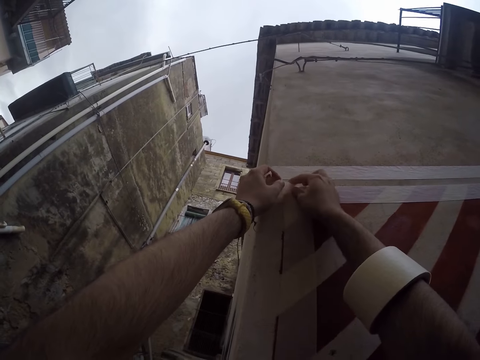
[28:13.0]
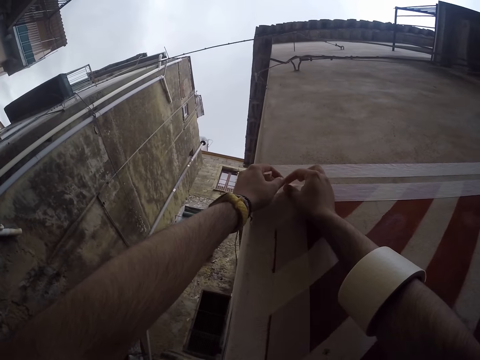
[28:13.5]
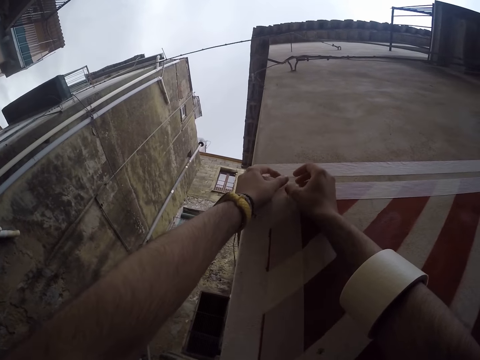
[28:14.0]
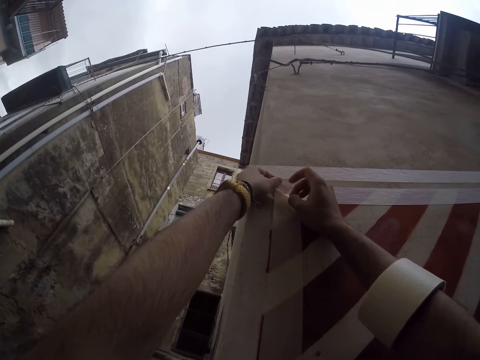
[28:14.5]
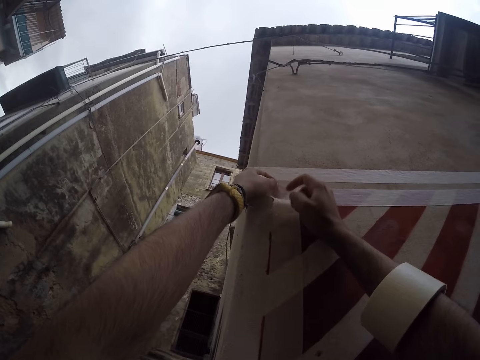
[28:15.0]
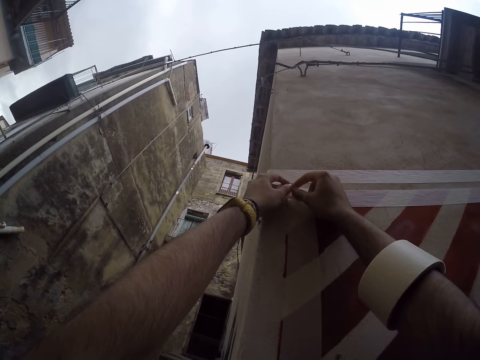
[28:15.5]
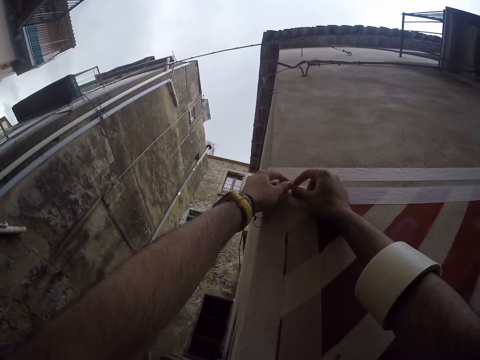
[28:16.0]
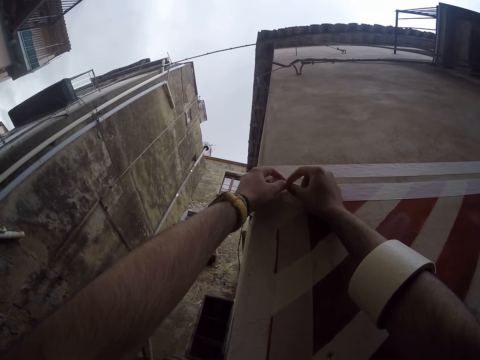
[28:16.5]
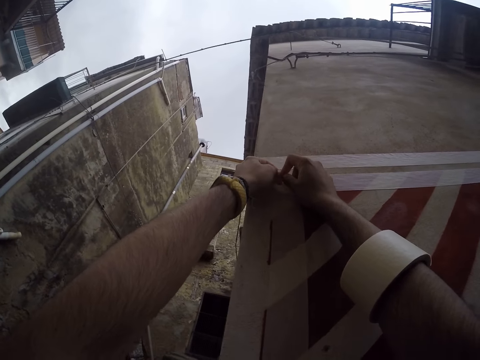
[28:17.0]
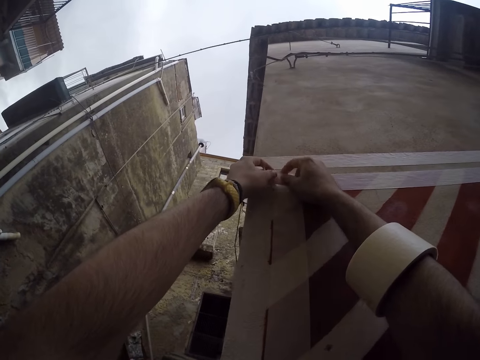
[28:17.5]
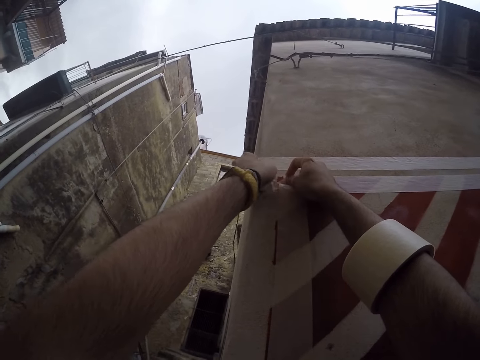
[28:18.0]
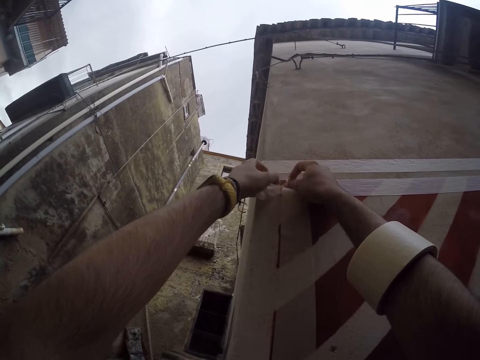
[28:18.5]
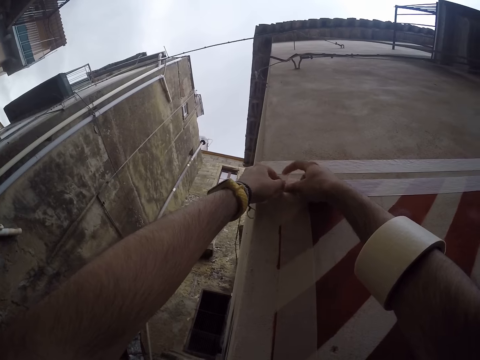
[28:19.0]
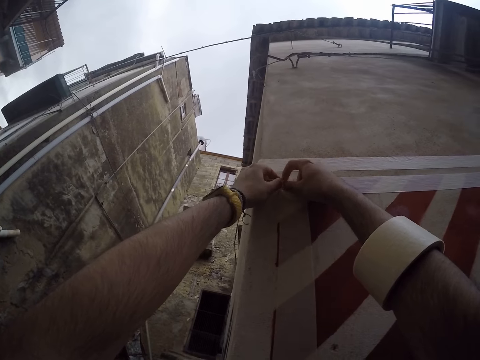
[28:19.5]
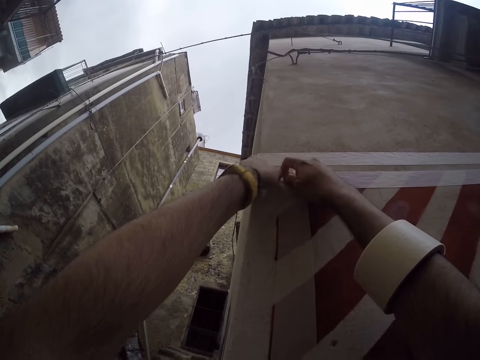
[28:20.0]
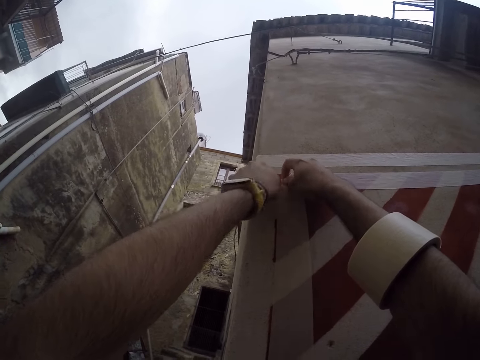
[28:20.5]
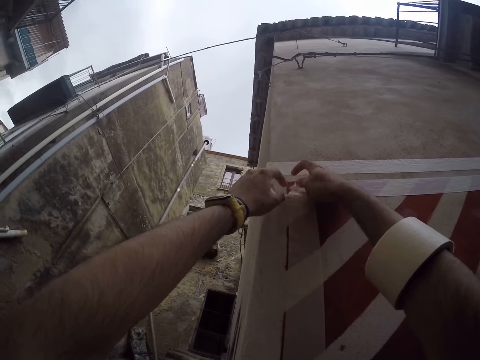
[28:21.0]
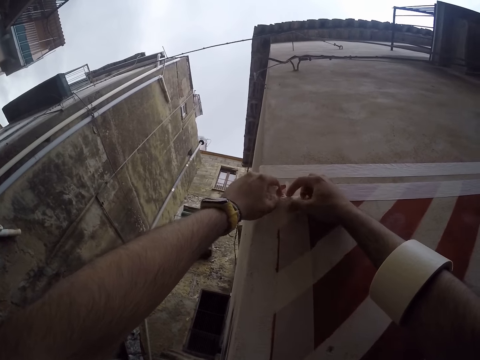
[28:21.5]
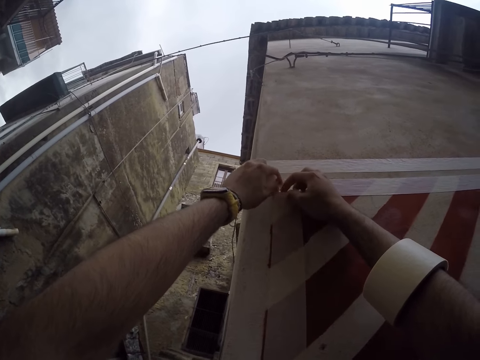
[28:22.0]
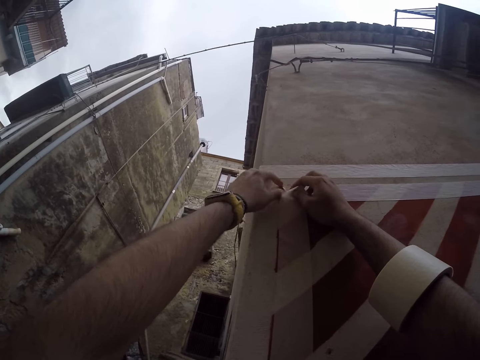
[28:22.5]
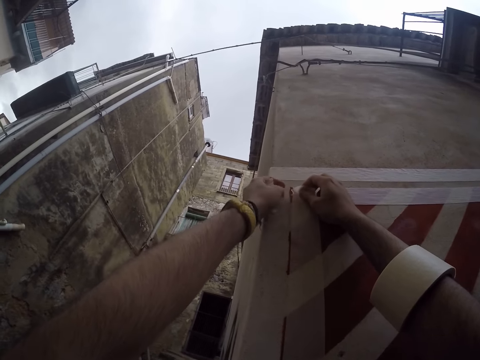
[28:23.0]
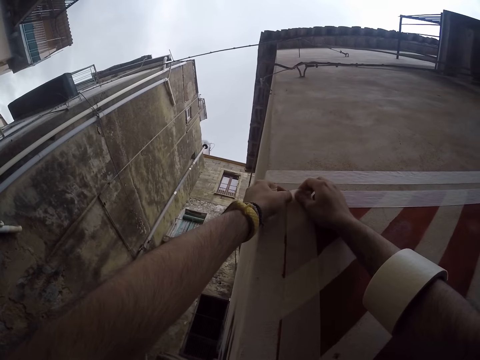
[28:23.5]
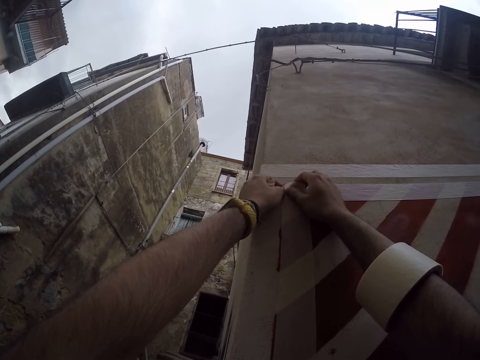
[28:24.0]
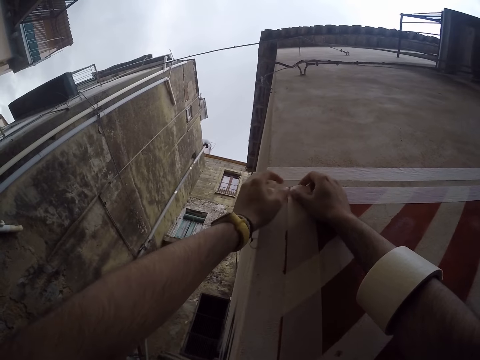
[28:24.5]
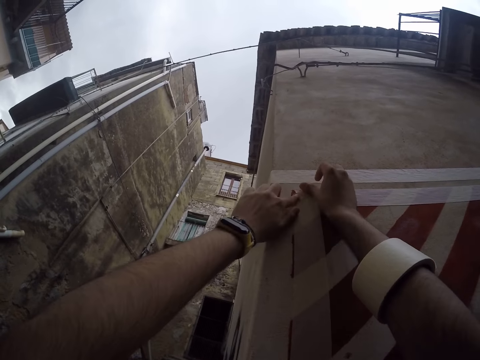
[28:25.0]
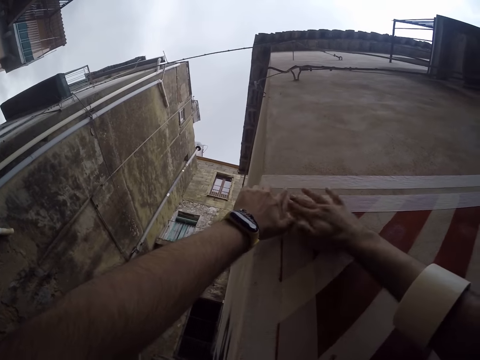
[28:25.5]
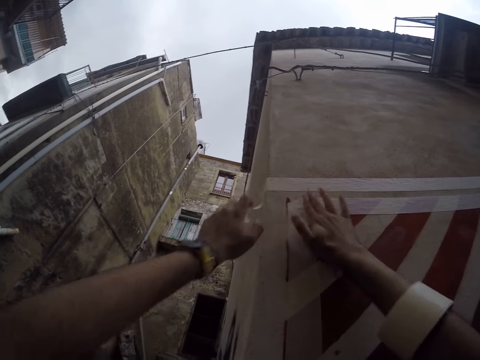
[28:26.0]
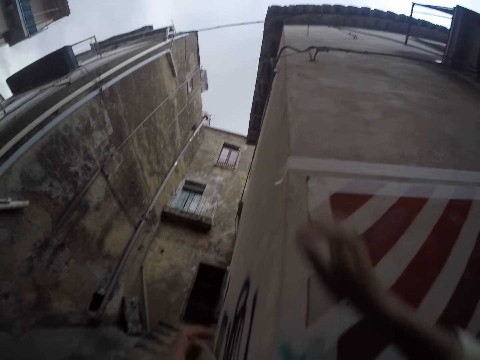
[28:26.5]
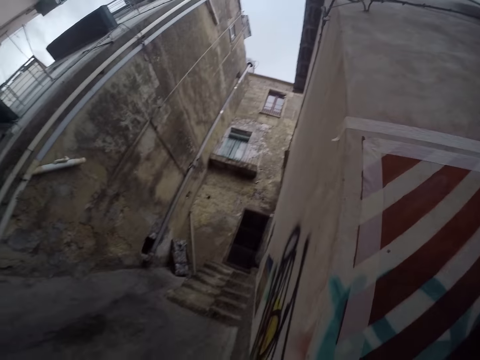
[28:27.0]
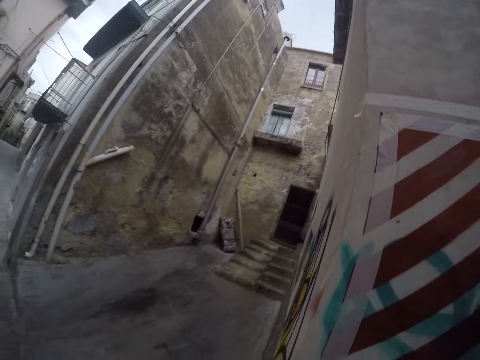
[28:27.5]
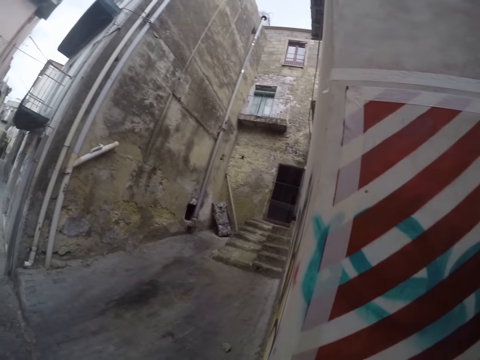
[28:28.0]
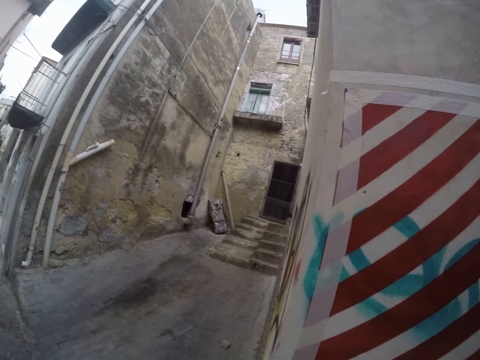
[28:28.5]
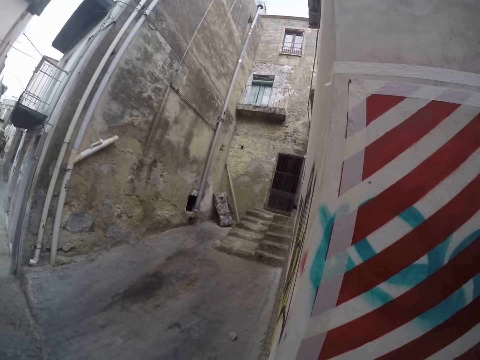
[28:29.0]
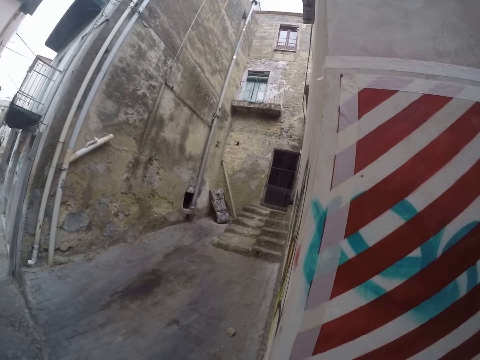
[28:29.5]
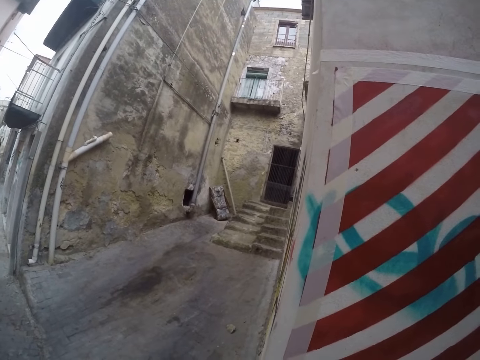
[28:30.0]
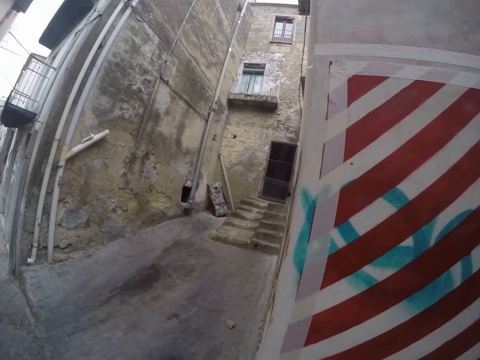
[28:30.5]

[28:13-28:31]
The camera wearer peels the sellotape from the wall. He tears a piece of masking tape from the wall with his left hand. He pastes the masking tape on the wall with his hands. He stares at the wall.

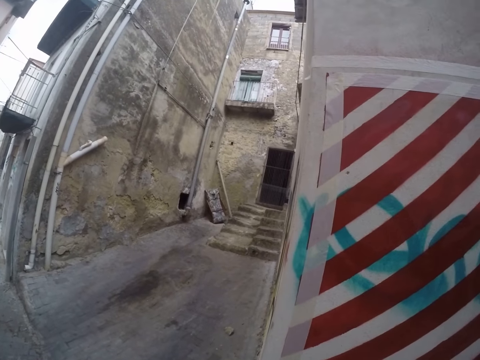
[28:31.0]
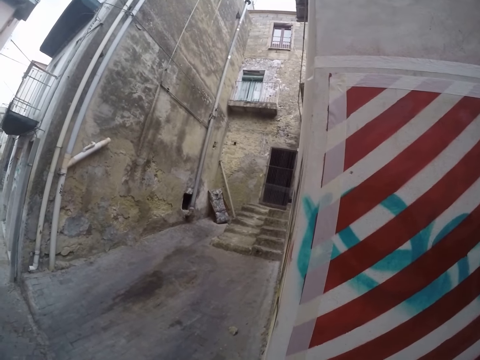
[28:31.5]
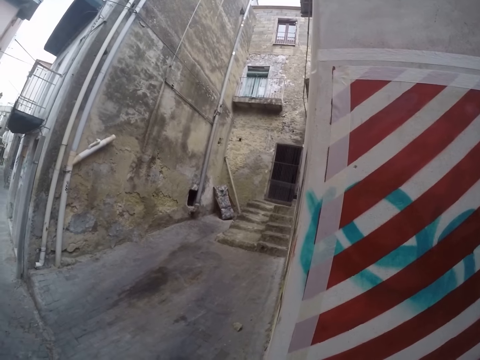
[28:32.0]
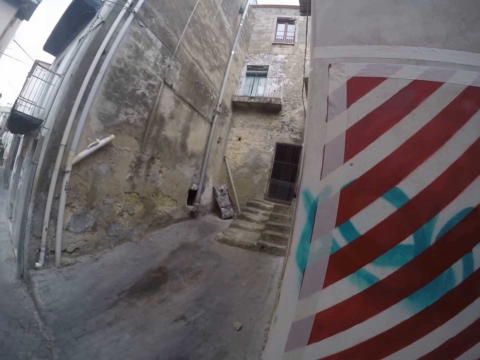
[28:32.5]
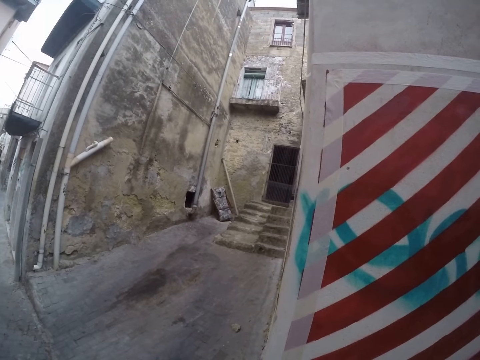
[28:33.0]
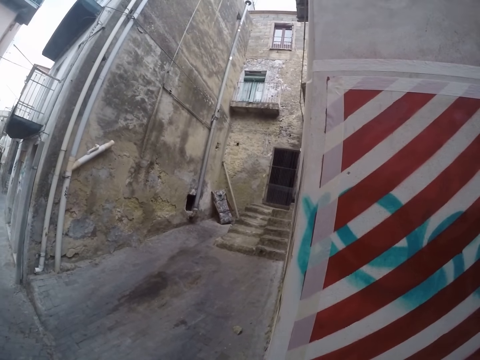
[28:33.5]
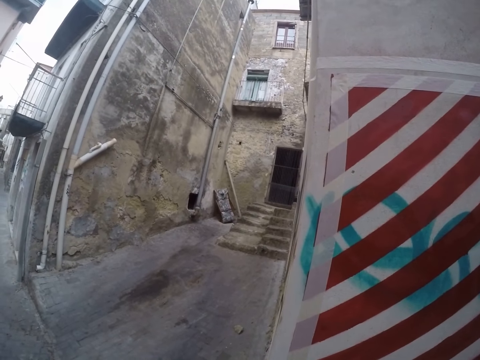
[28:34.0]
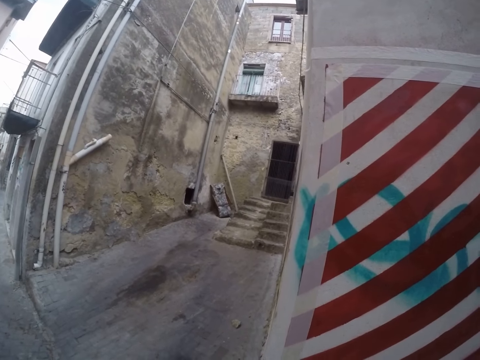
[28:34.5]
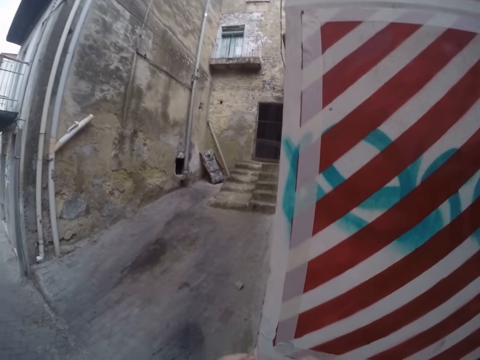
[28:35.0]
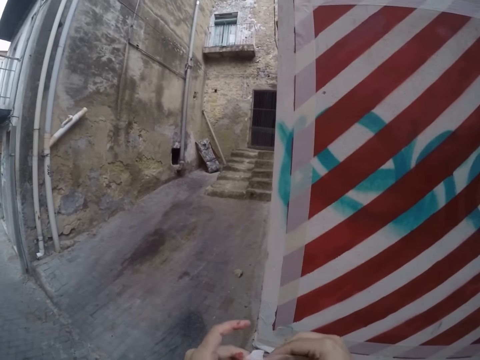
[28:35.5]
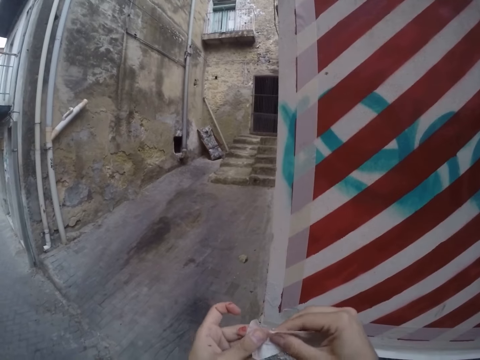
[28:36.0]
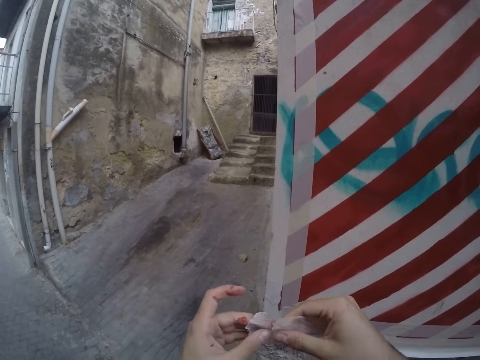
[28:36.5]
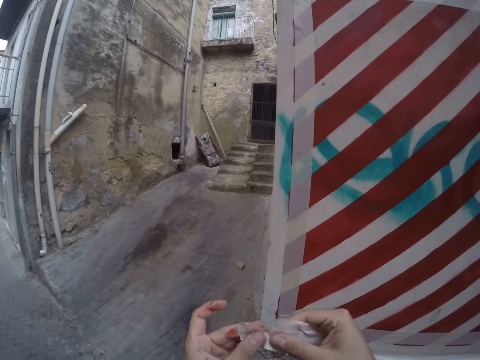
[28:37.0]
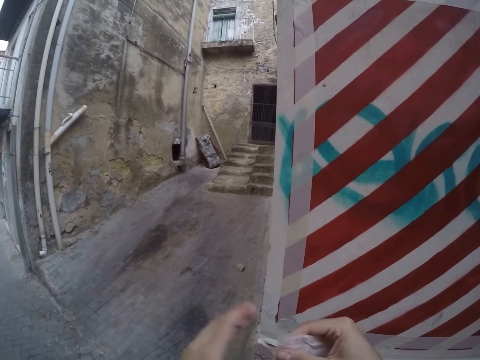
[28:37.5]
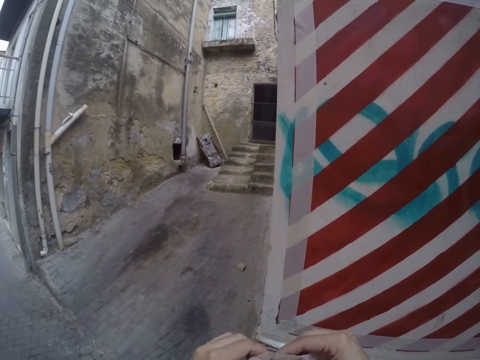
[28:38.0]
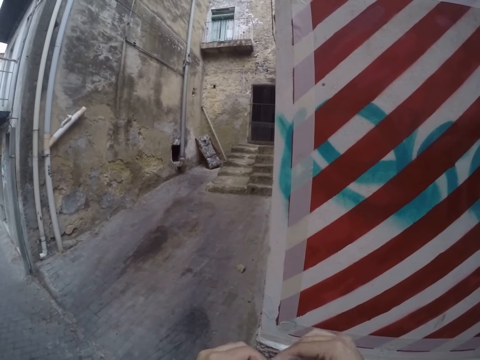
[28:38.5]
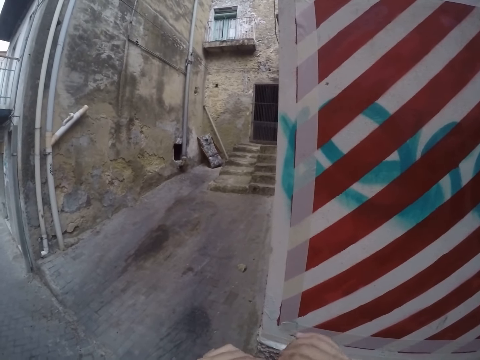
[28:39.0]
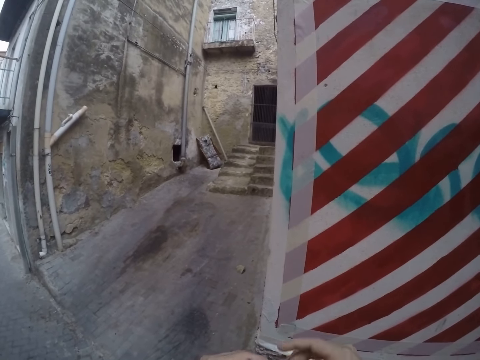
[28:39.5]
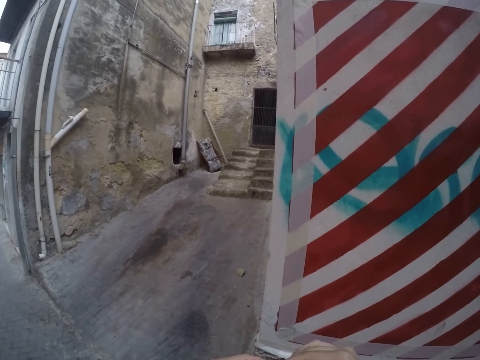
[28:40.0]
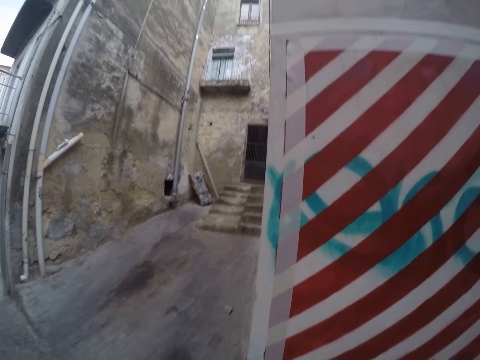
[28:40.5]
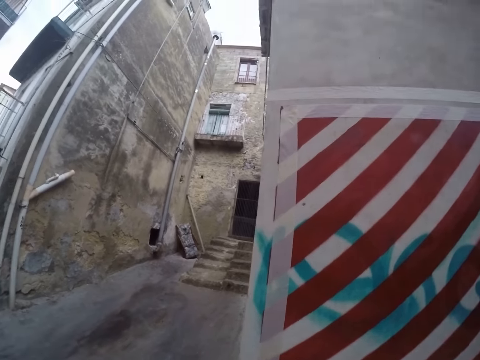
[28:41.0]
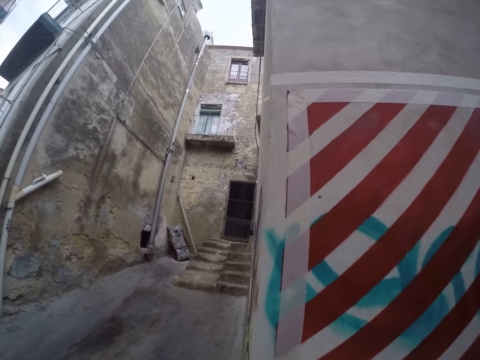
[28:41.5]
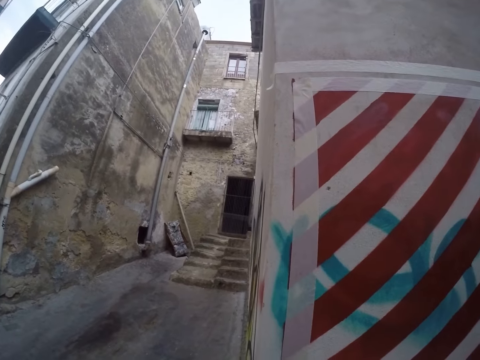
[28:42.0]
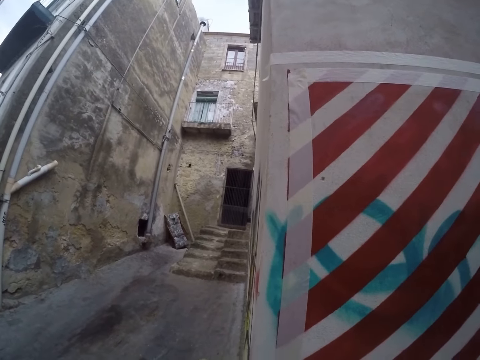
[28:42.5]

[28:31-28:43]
The camera wearer tears a masking tape in his right hand with his left hand. He holds the sellotape. He stares at the wall.
